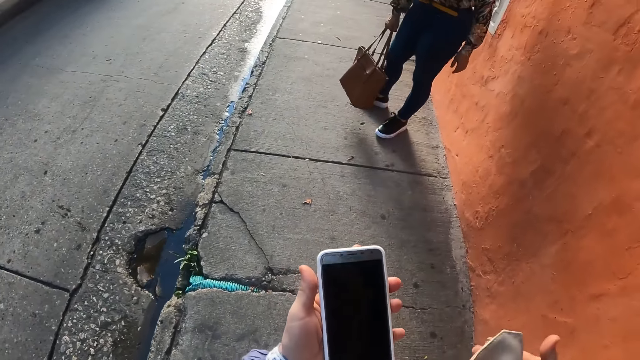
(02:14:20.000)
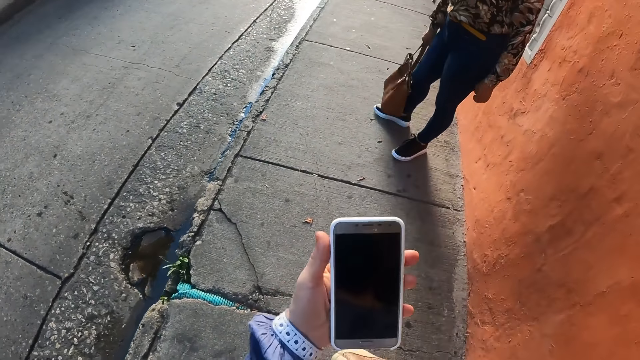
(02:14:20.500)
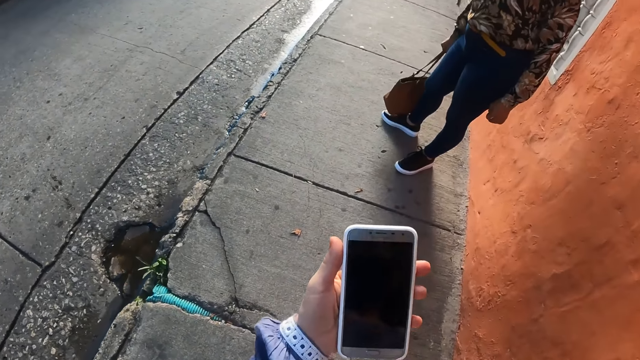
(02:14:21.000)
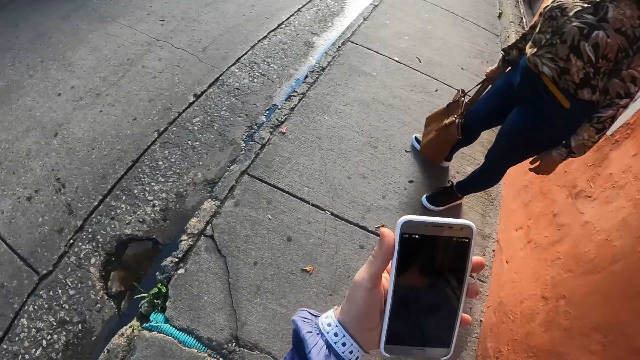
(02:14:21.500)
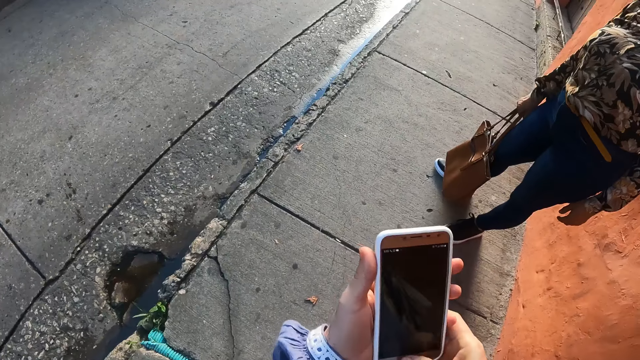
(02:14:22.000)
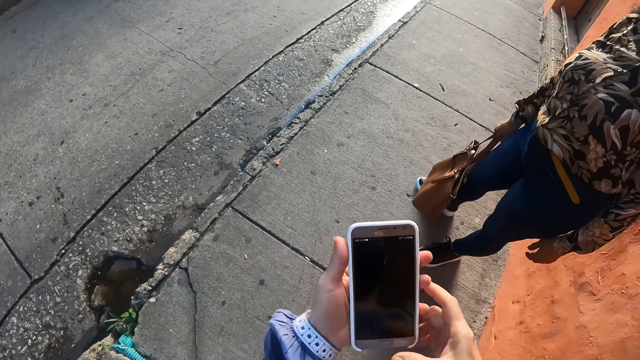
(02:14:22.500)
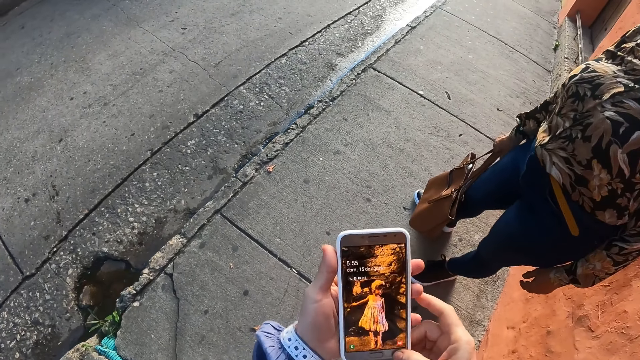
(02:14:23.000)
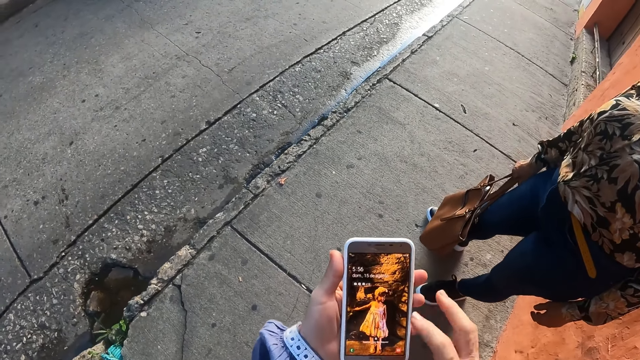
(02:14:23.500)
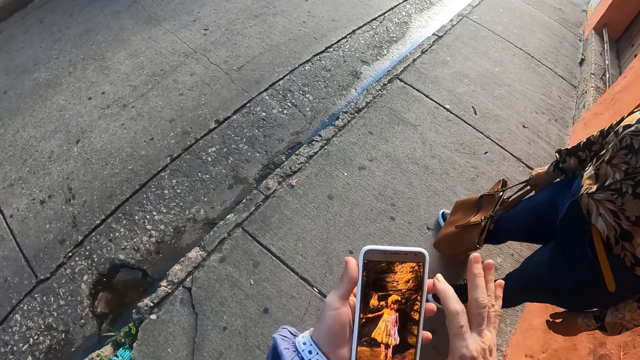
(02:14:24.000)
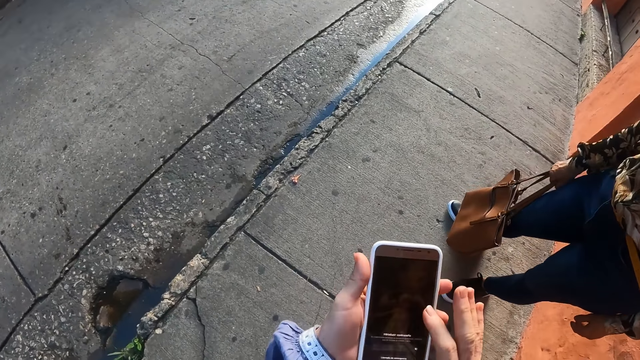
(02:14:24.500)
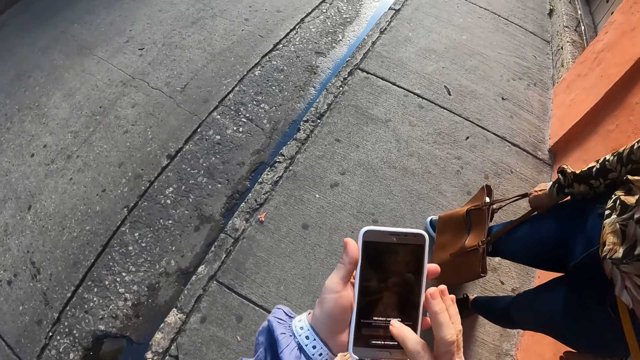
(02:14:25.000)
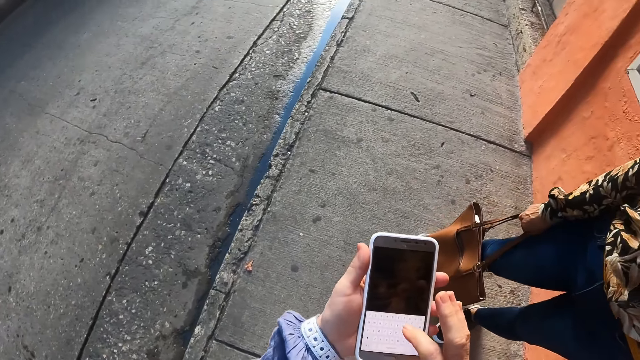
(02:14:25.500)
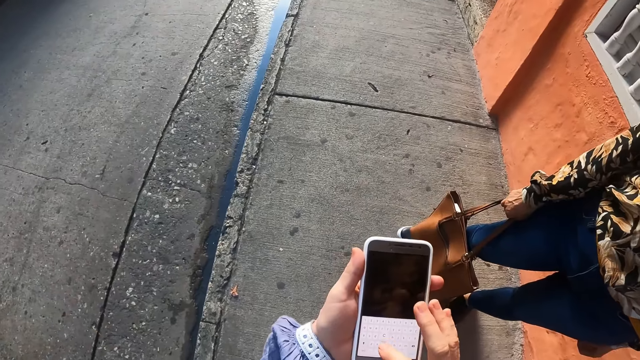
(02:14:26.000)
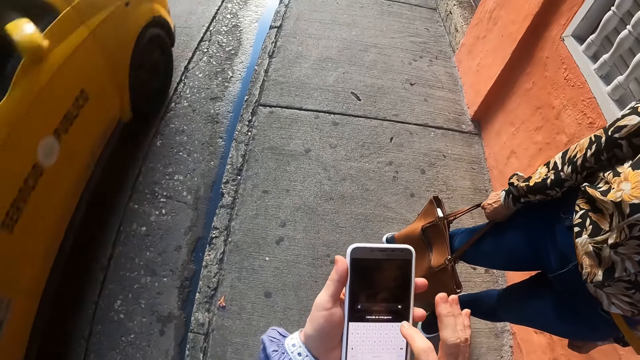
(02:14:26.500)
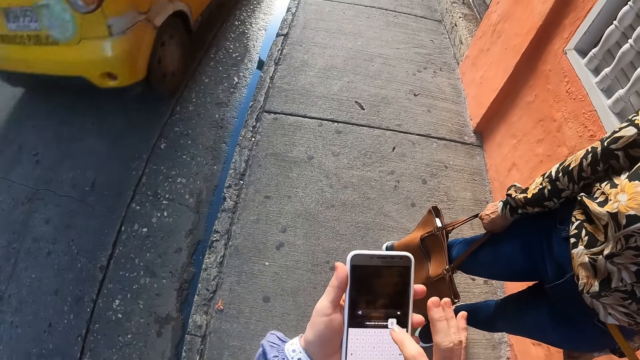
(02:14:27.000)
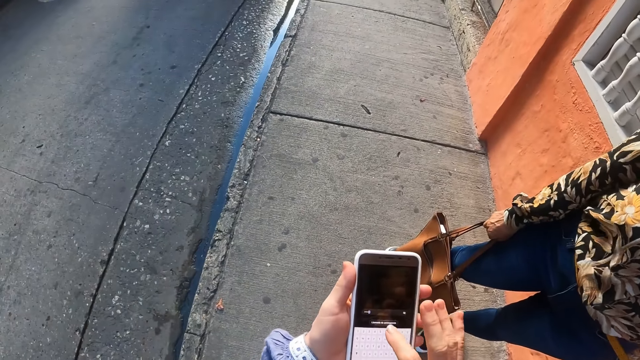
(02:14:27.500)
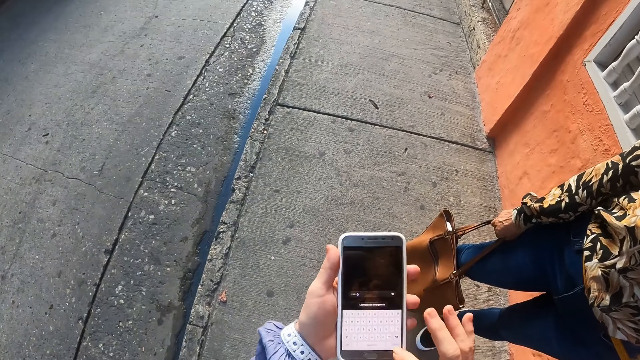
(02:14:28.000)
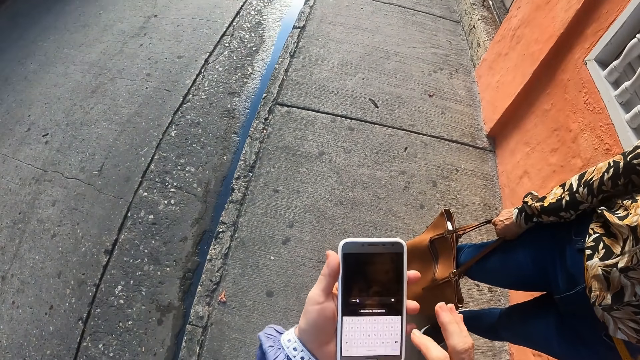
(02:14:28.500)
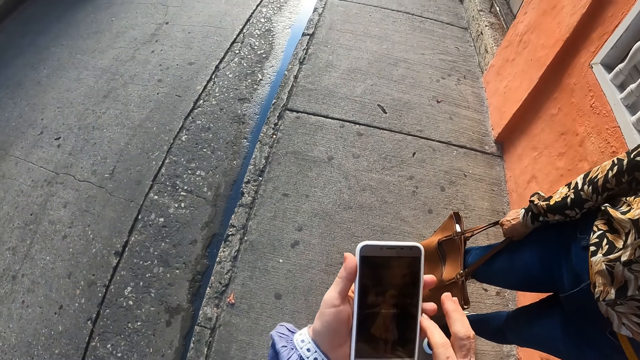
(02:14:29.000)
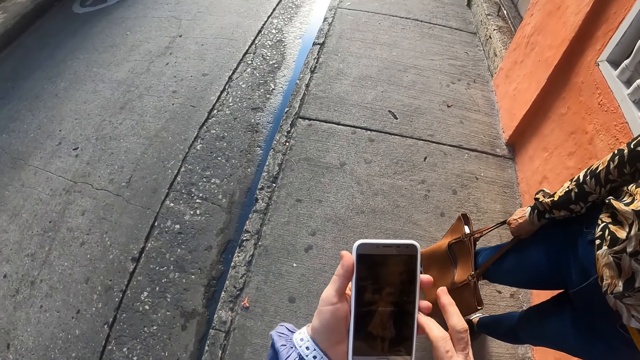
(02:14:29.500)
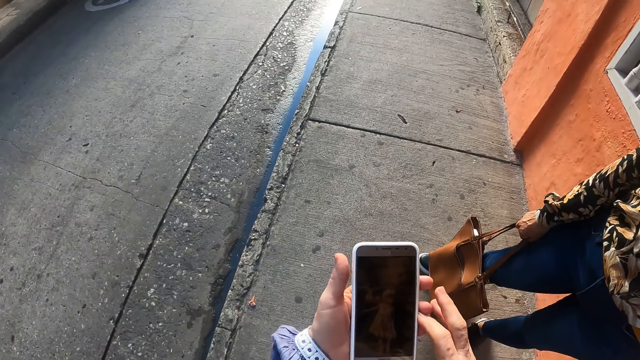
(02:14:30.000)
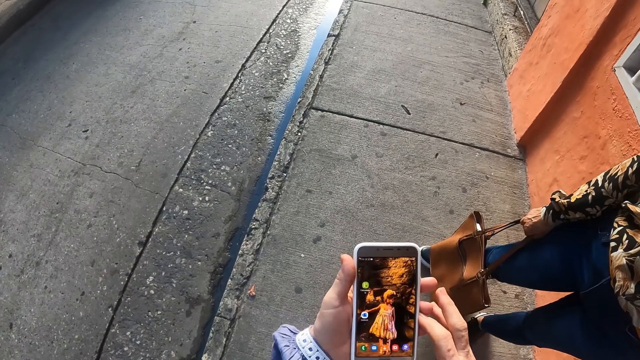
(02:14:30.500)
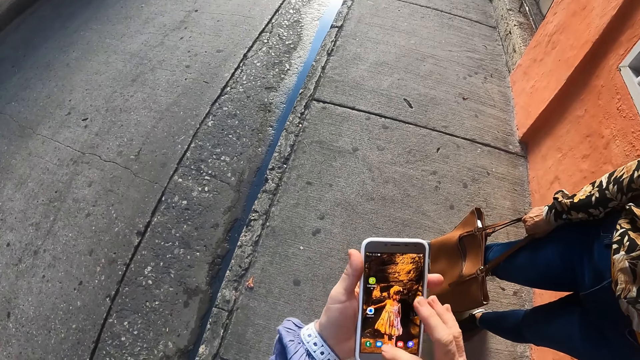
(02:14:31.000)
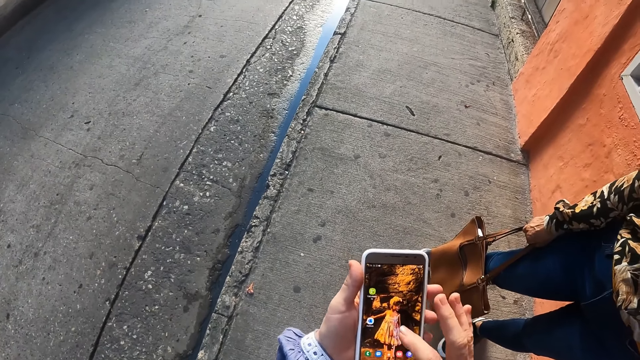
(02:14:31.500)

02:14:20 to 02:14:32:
The camera wearer holds her phone with her left hand. She operates her phone with her right hand. She scrolls the phone.

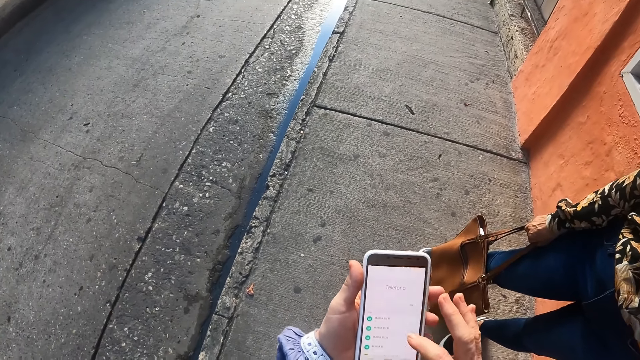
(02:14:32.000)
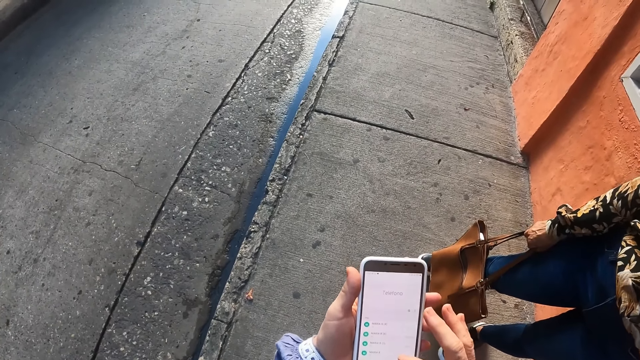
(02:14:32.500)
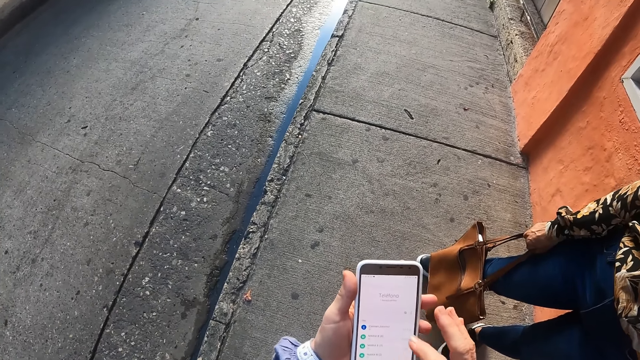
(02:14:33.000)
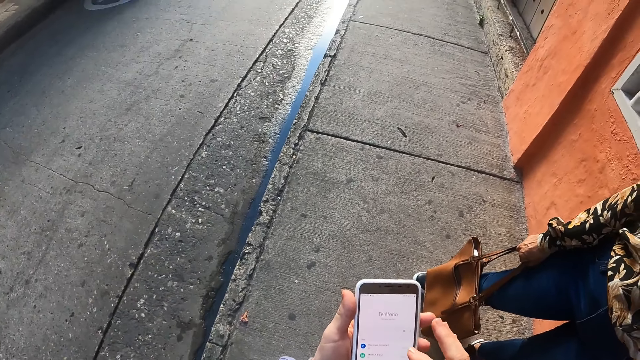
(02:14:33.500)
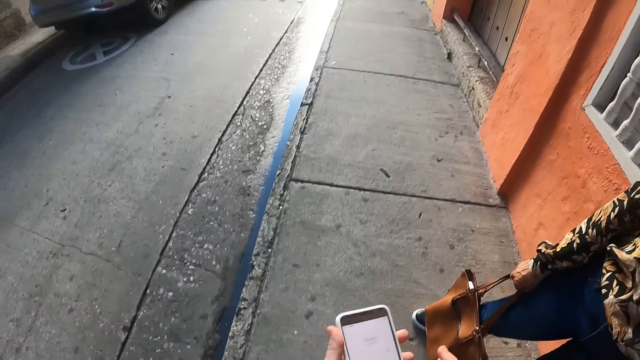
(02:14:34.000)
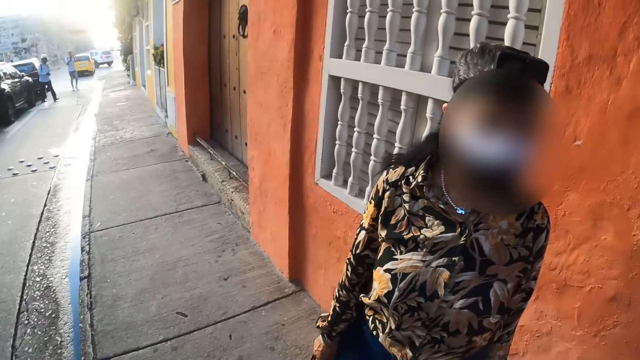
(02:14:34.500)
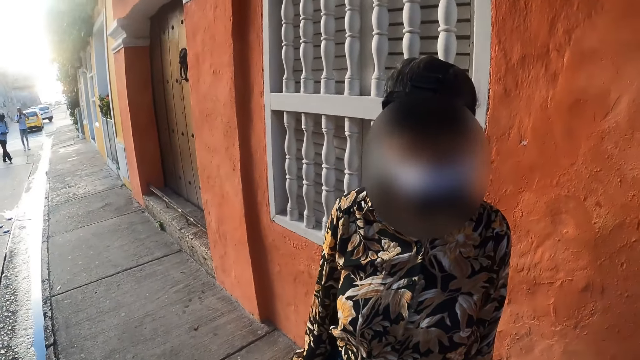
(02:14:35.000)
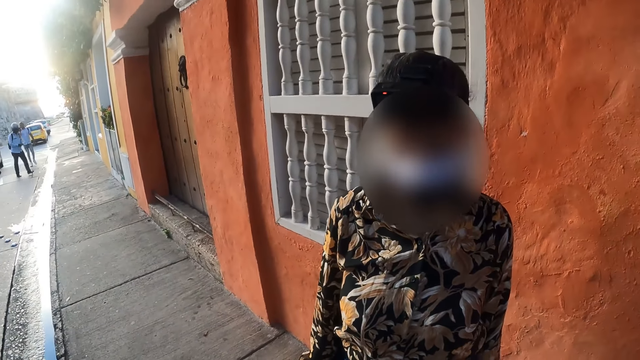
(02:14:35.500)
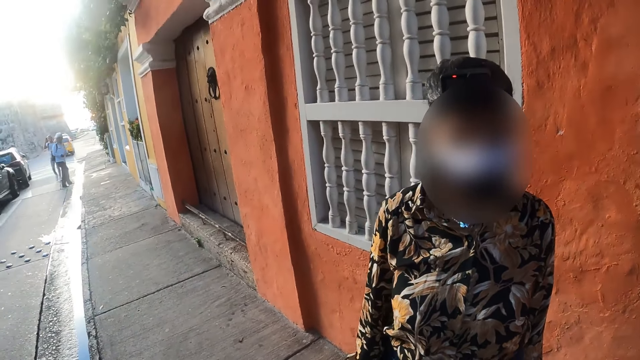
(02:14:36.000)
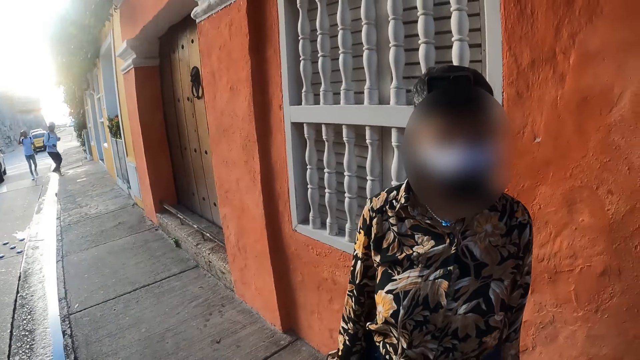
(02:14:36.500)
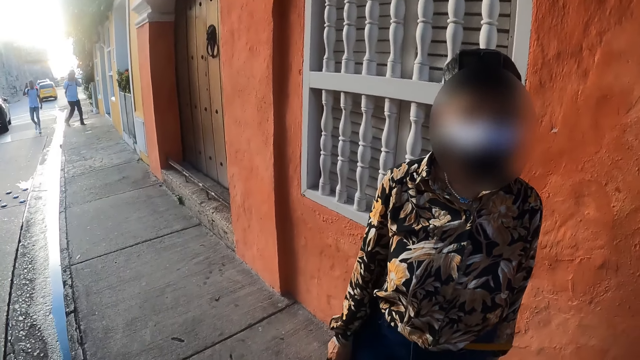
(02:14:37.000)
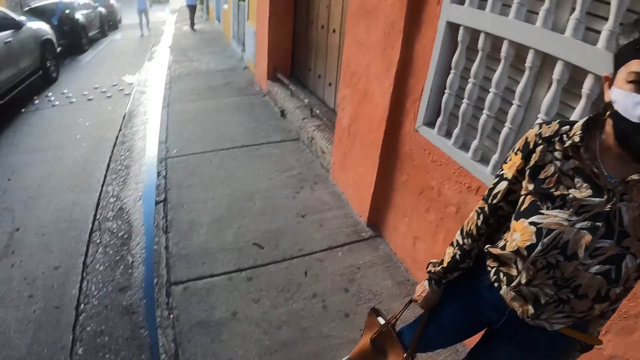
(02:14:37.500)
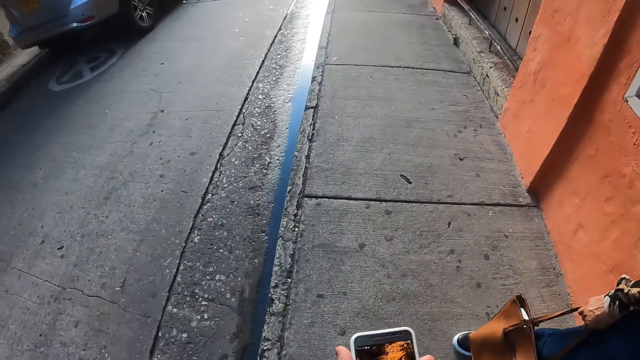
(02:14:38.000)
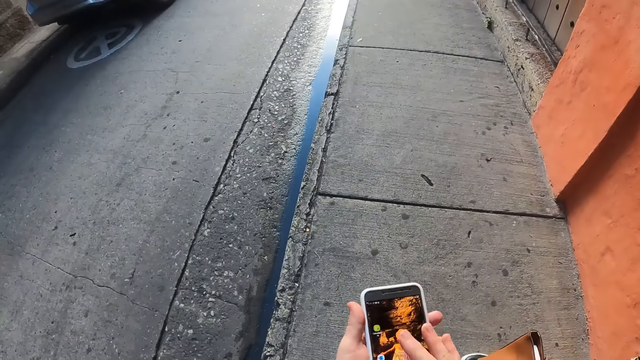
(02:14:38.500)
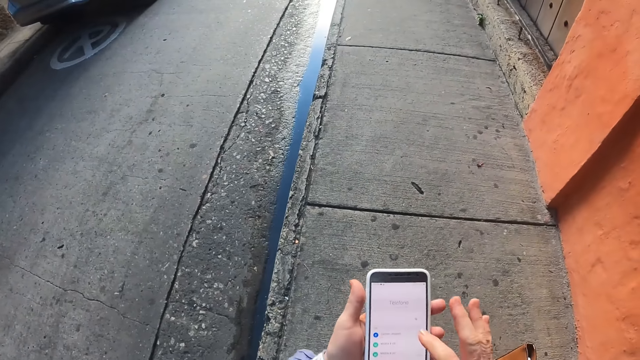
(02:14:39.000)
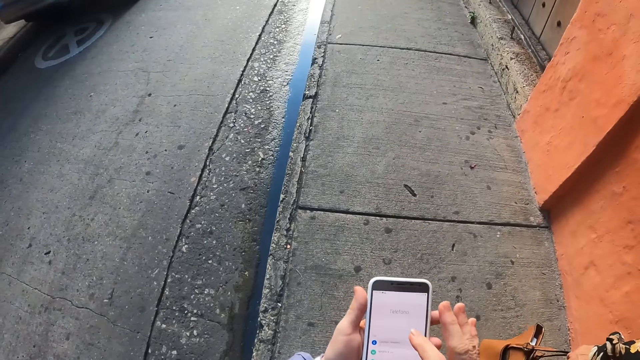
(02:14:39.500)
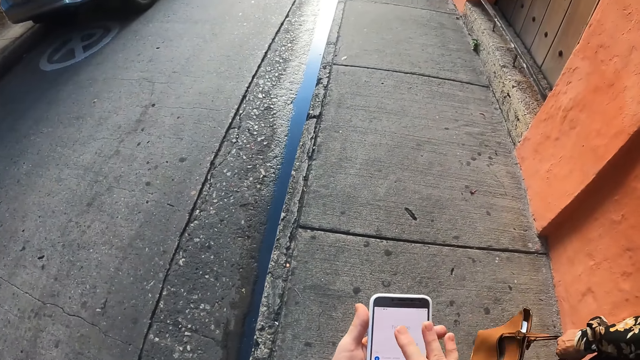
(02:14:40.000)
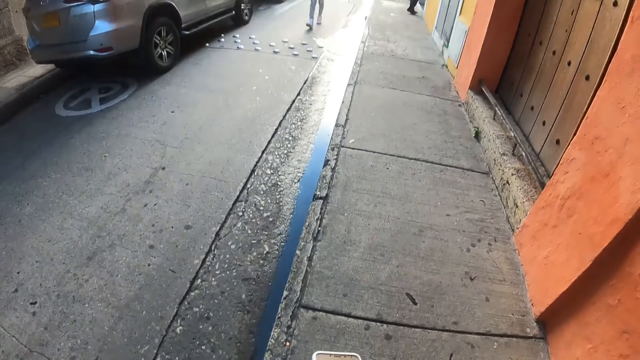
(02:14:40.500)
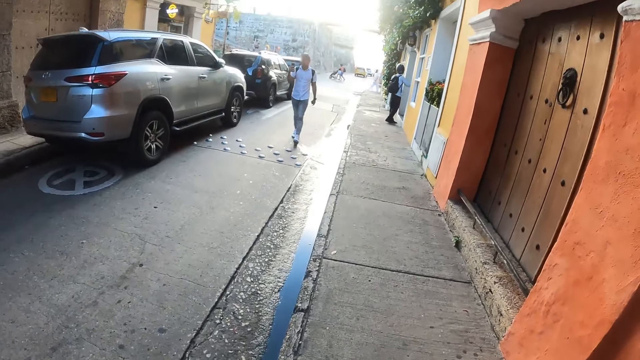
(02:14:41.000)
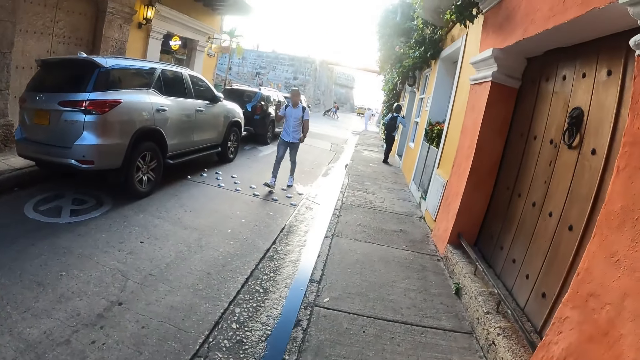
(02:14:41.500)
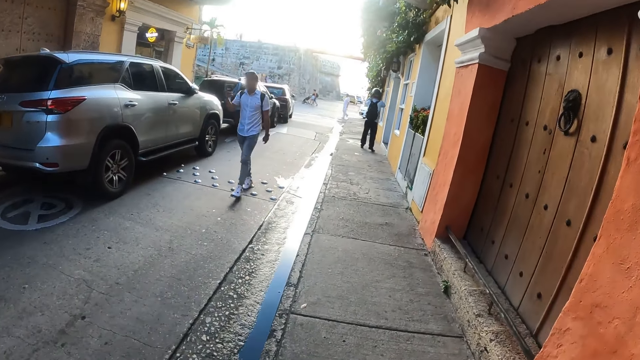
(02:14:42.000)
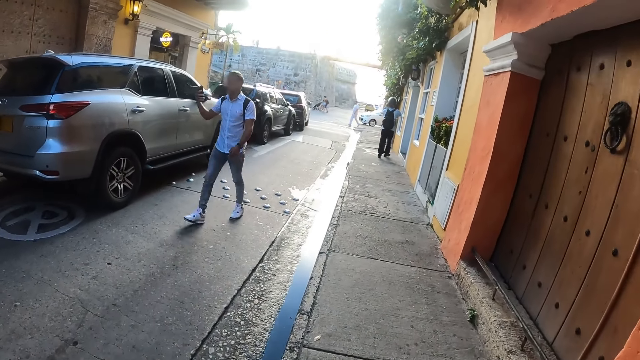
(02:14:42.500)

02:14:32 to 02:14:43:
The camera wearer looks around. She operates her phone with her right hand. She walks on the sidewalk.
